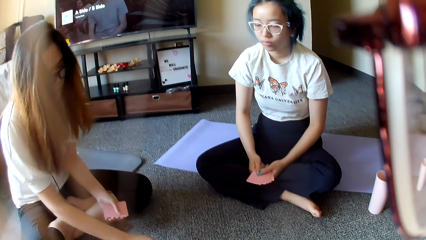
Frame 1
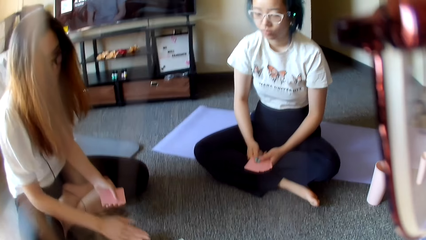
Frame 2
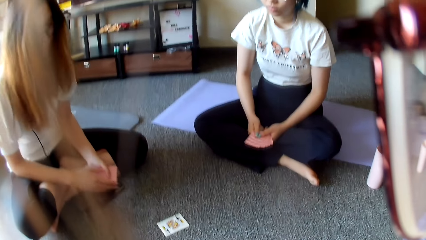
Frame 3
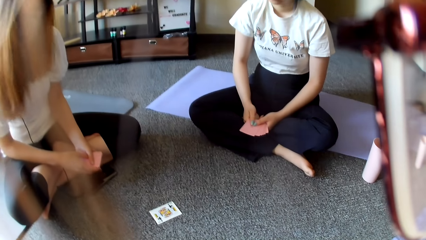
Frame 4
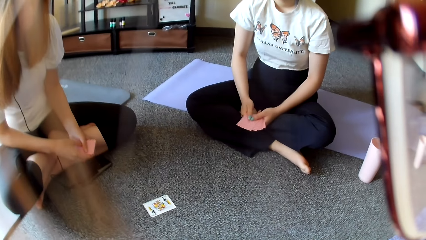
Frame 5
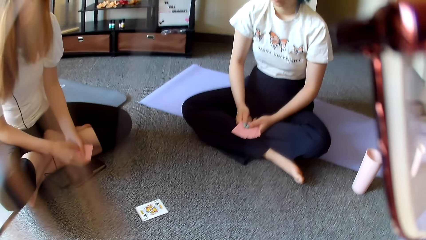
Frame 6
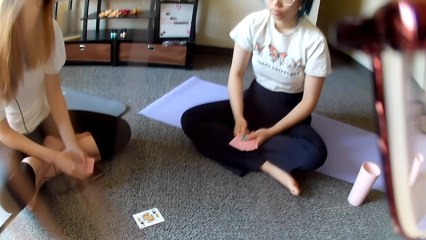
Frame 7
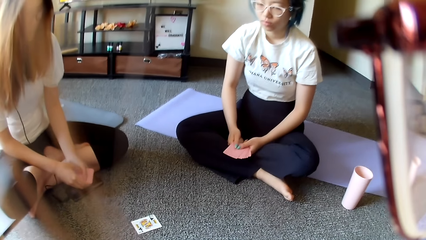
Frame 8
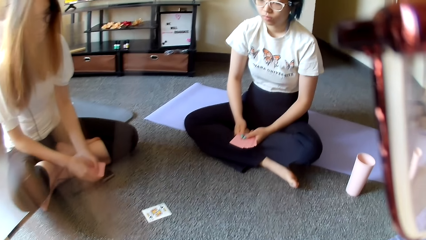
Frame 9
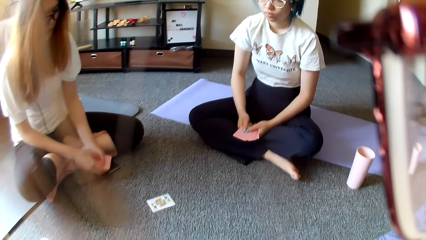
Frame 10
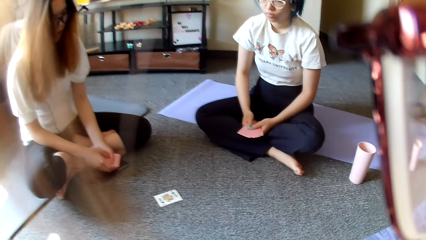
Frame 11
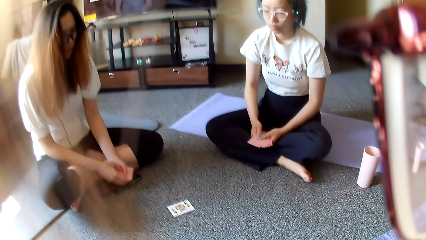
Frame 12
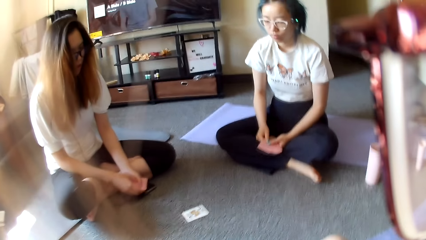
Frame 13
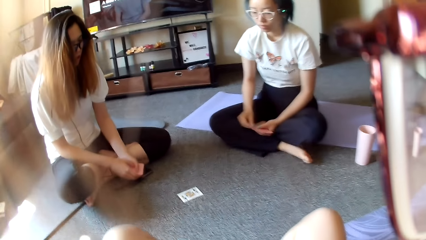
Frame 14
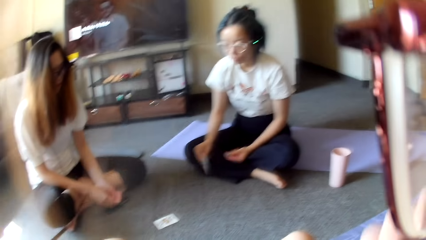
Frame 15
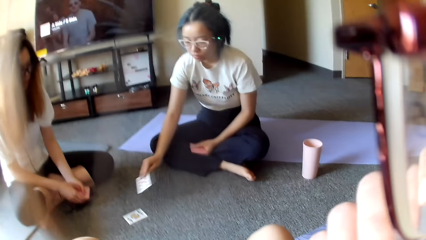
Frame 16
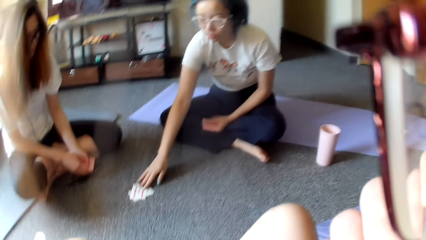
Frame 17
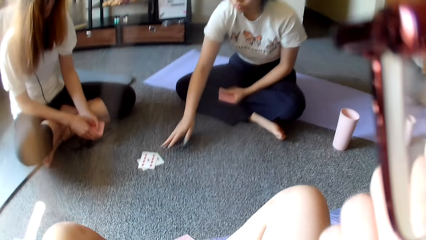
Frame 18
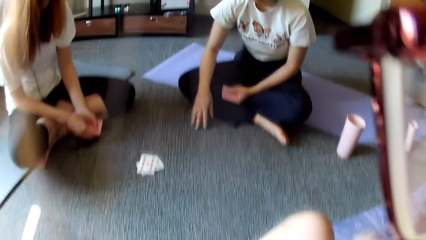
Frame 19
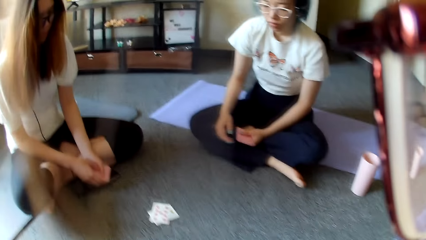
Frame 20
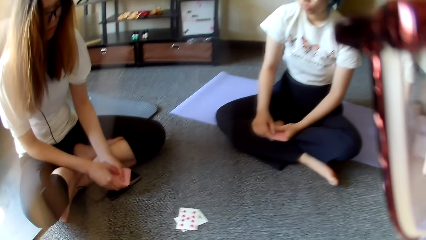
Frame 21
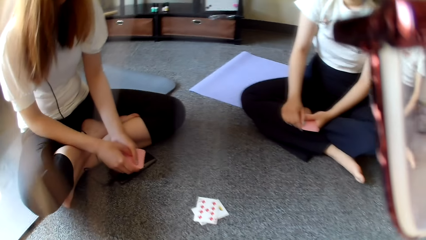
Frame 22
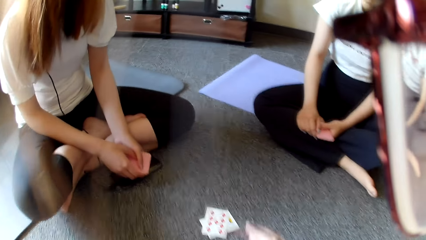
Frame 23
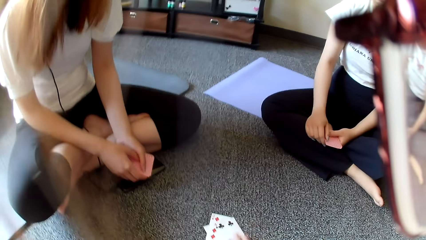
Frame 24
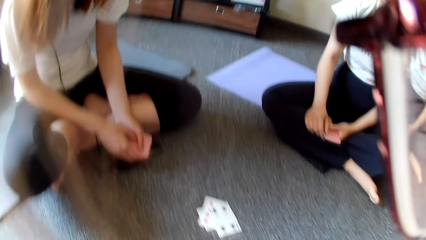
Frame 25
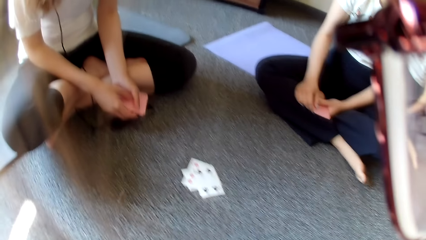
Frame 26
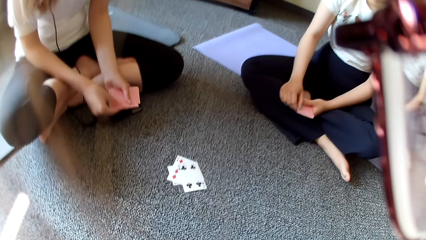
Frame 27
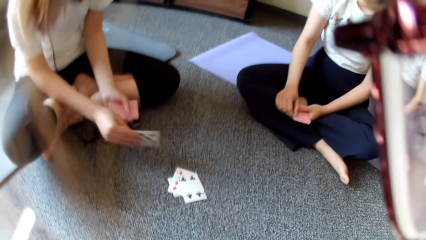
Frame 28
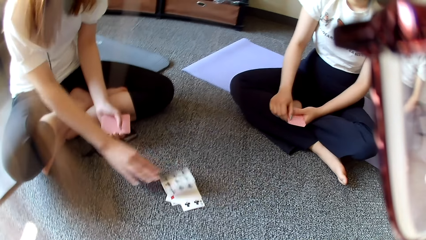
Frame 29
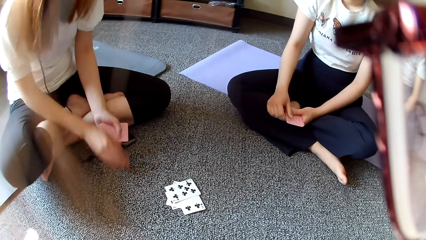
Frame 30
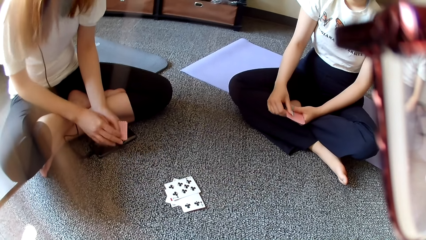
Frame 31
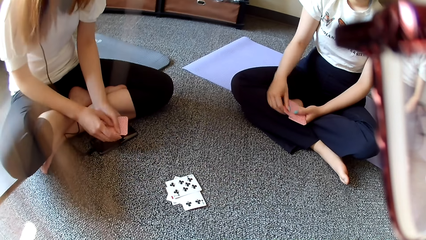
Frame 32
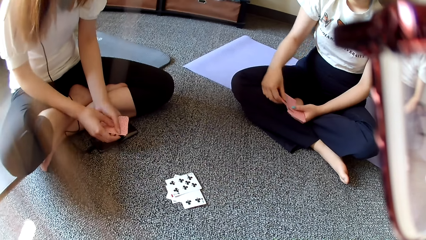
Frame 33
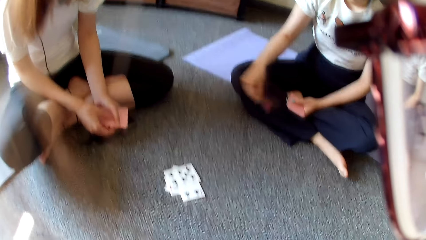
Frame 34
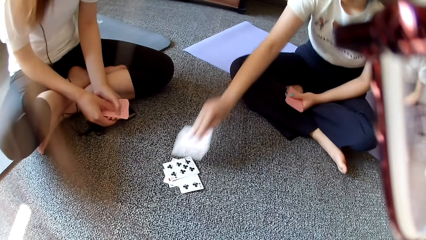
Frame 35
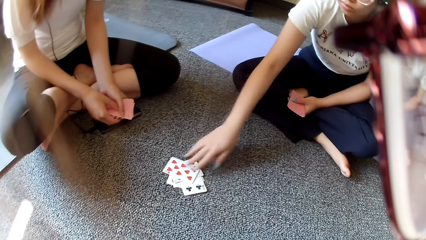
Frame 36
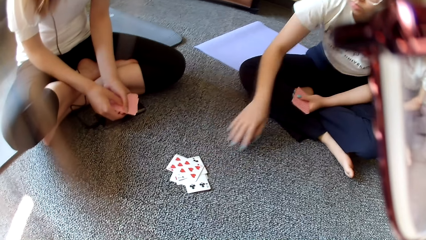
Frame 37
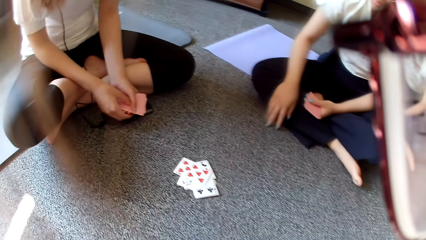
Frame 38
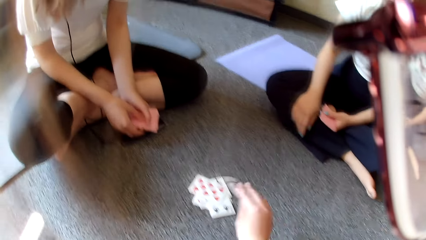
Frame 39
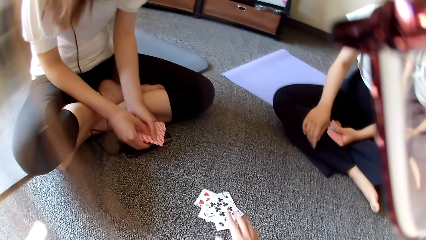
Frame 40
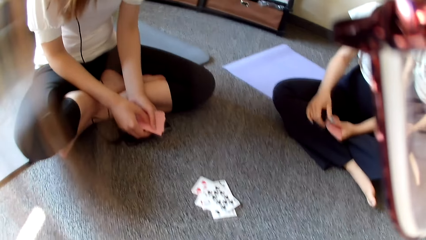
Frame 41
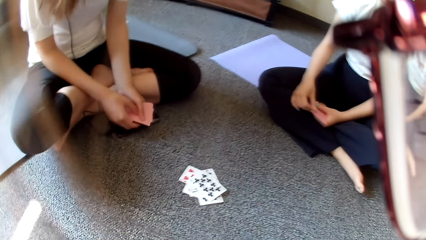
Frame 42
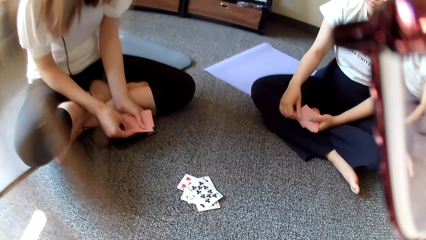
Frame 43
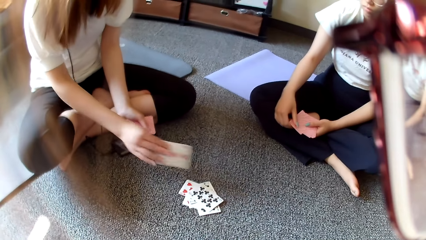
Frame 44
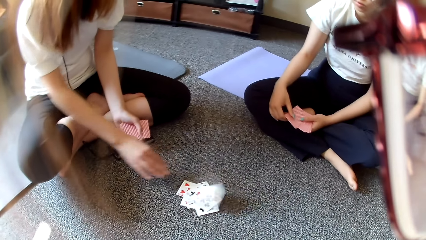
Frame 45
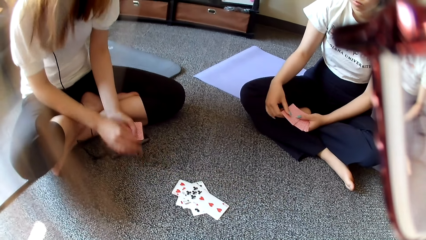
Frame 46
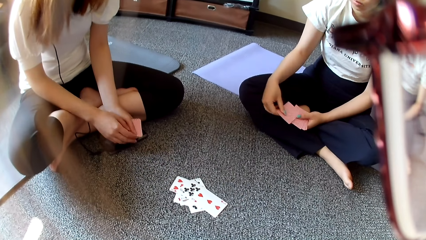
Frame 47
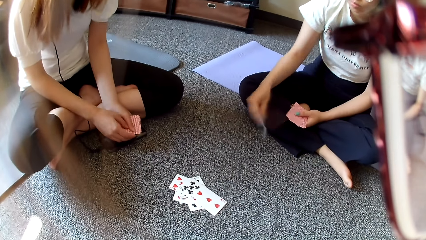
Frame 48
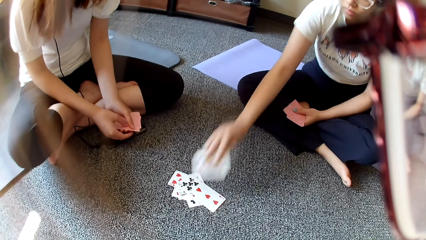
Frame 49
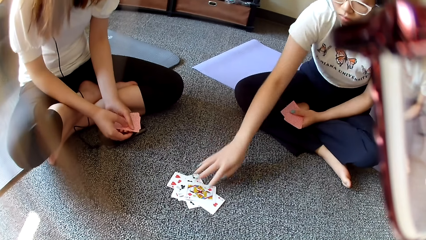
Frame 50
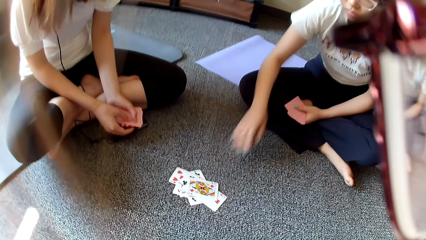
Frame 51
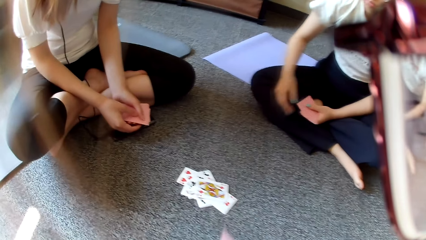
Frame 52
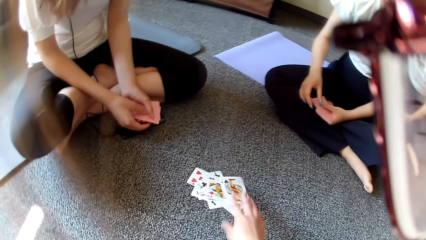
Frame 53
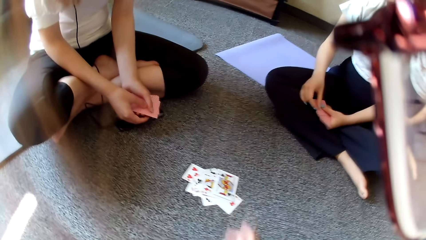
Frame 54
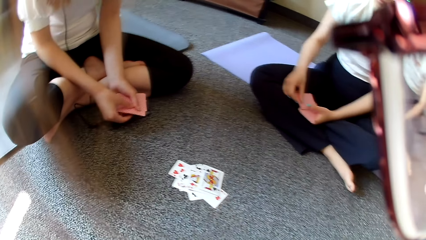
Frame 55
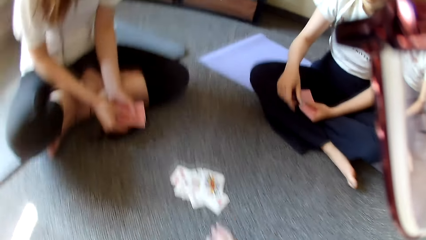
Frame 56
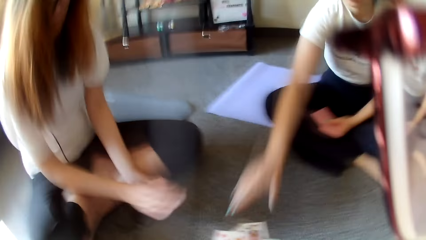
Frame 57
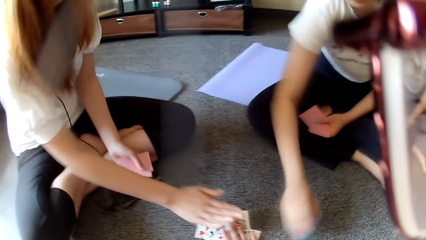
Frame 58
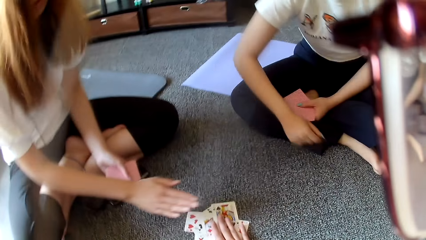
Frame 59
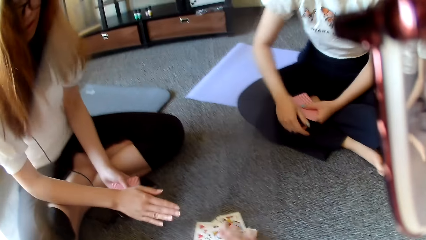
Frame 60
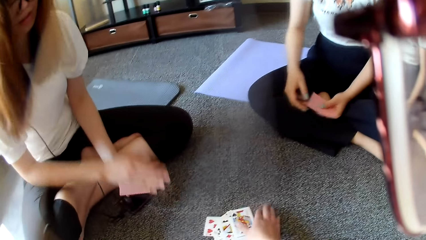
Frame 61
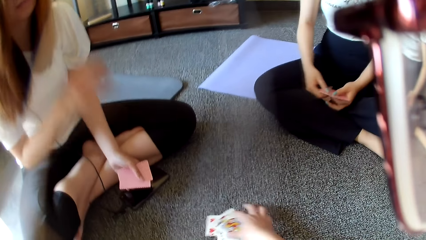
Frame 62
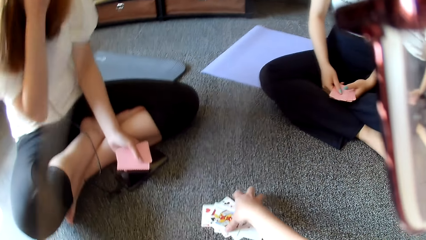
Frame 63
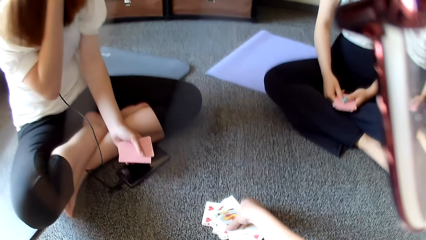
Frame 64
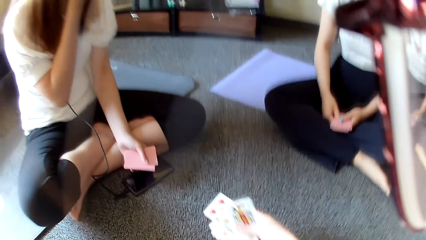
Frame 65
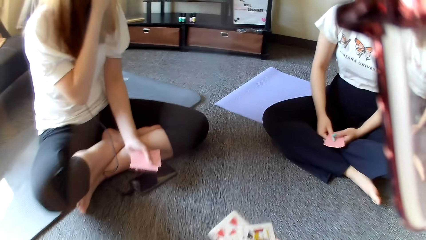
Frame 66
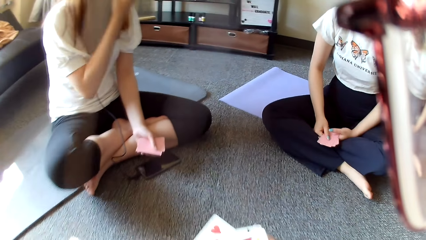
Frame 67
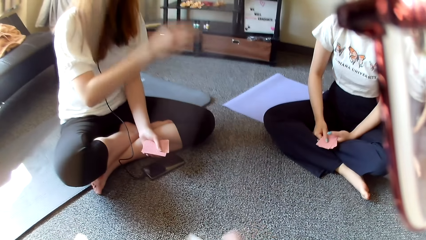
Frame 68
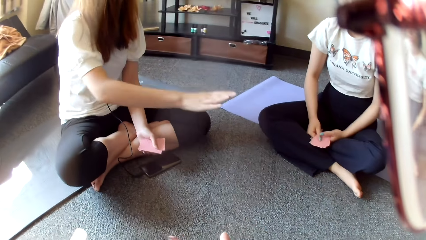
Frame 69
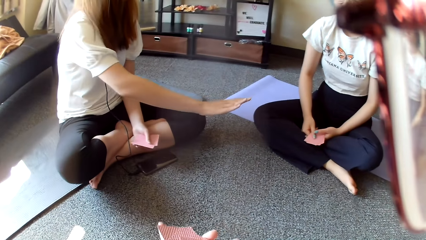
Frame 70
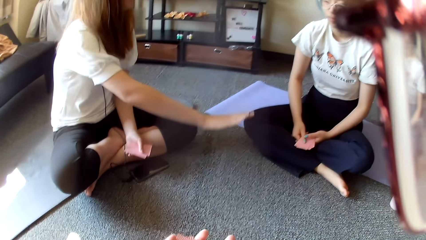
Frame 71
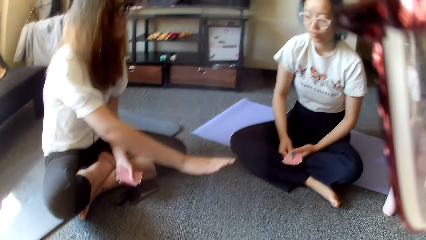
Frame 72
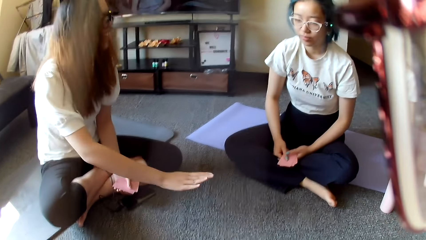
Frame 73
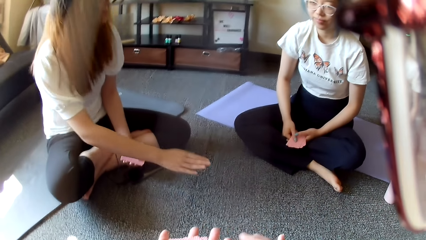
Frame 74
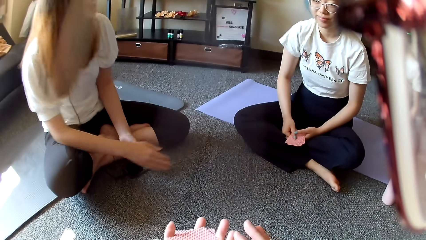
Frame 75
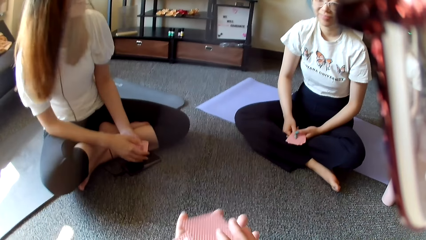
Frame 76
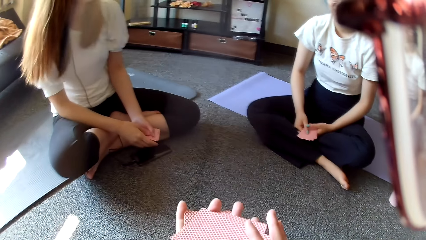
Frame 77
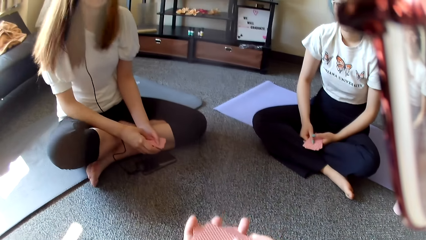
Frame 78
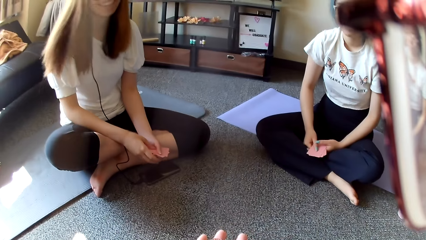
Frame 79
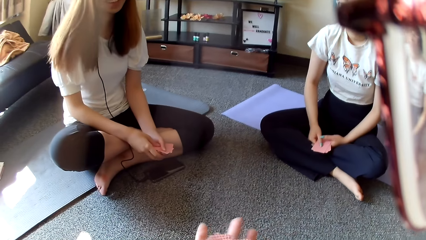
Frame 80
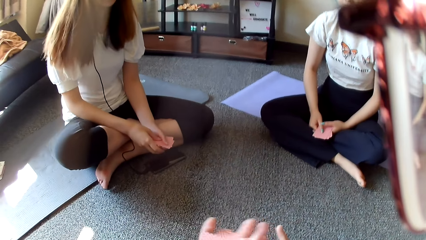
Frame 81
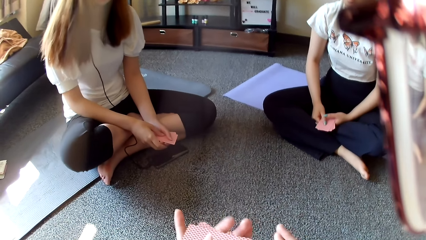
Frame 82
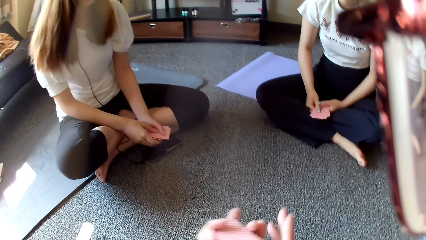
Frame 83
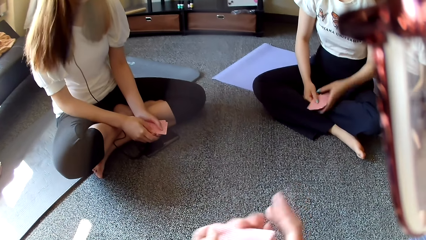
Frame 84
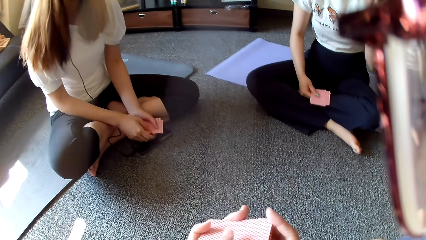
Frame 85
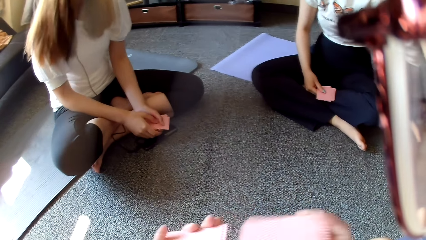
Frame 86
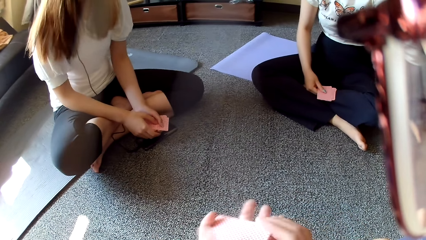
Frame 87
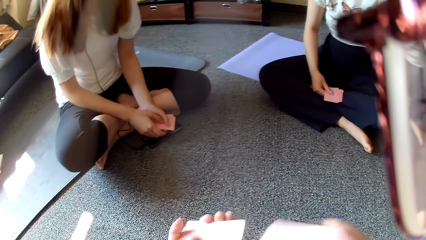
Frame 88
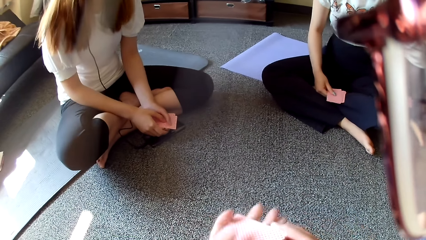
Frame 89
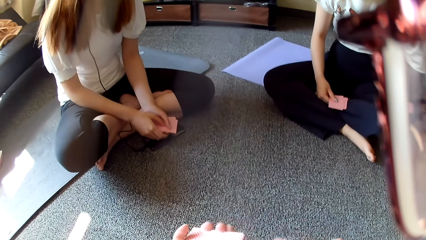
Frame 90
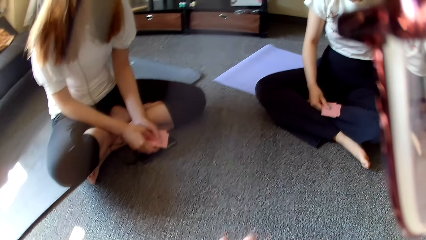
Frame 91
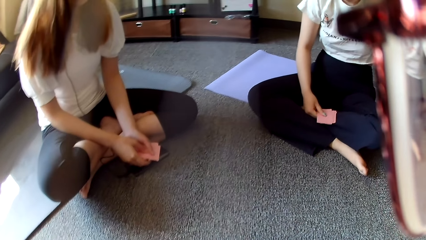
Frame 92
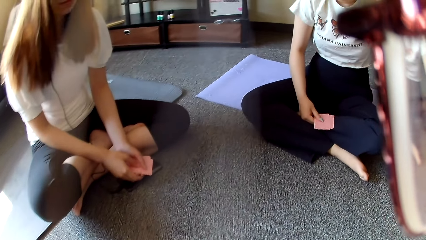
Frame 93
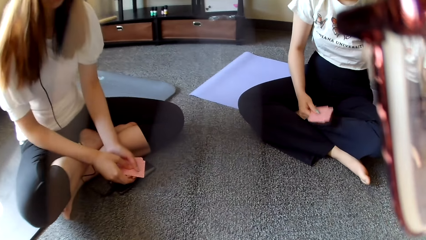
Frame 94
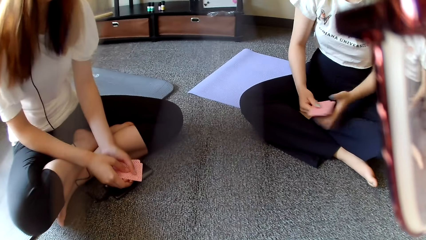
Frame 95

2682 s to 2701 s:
A woman places a card on the floor. Another woman places a card on the floor. The camera wearer places a card on the floor. The first woman places a card on the floor. The other woman places a card on the floor. The camera wearer places a card on the floor. The first woman places a card on the floor. The other woman places a card on the floor. The camera wearer places a card on the floor. The first woman moves the hand. The other woman moves the hand and taps on the floor. The camera wearer collects a card on the floor. The first woman swings the hand. The camera wearer shuffles cards and selects the cards. The other woman lifts the left hand.
